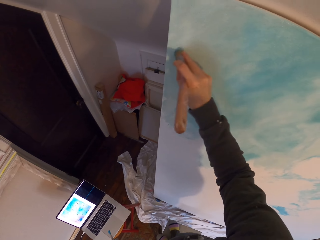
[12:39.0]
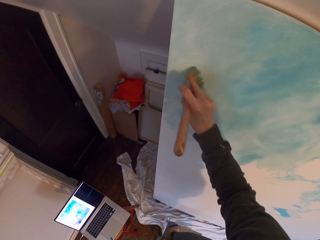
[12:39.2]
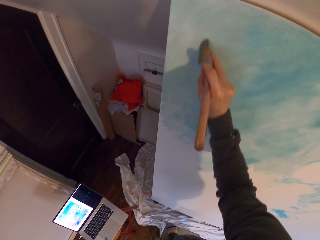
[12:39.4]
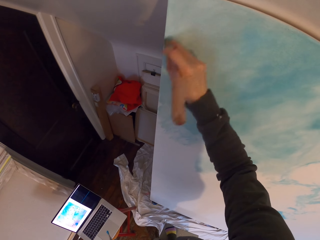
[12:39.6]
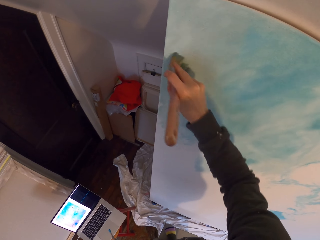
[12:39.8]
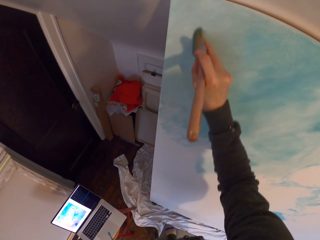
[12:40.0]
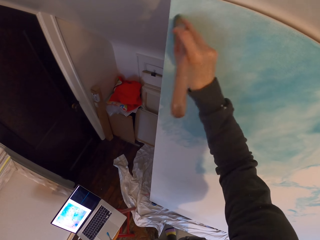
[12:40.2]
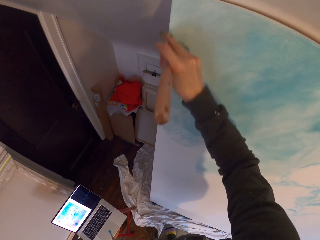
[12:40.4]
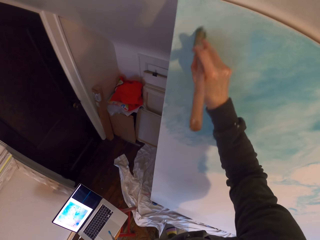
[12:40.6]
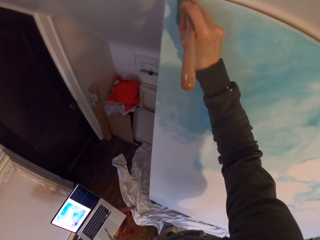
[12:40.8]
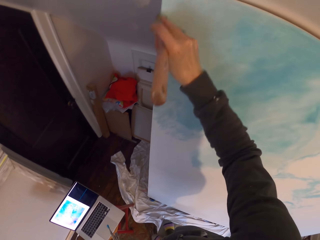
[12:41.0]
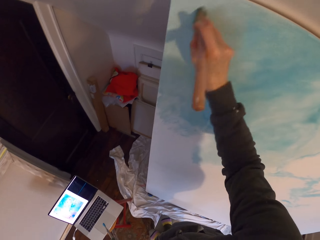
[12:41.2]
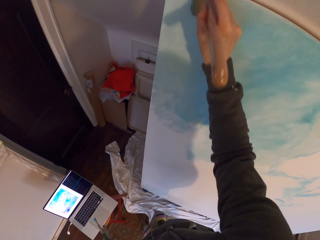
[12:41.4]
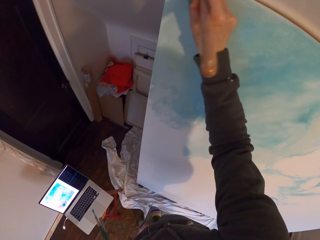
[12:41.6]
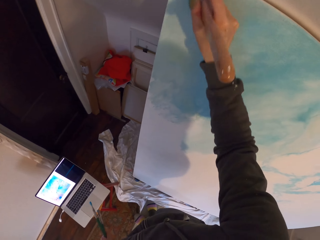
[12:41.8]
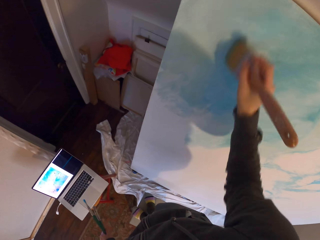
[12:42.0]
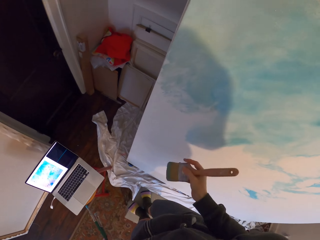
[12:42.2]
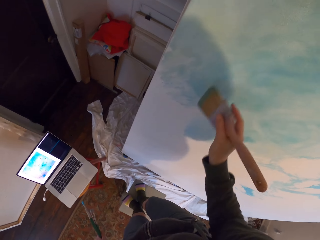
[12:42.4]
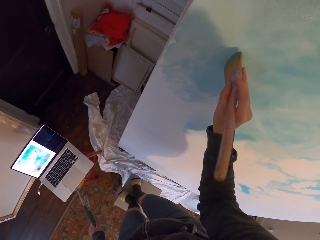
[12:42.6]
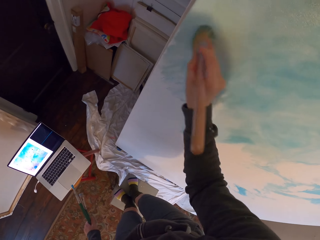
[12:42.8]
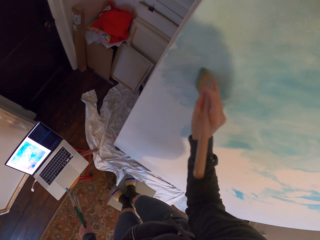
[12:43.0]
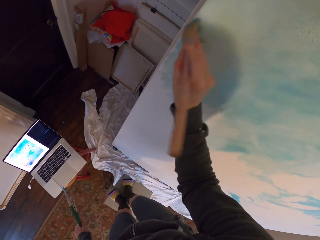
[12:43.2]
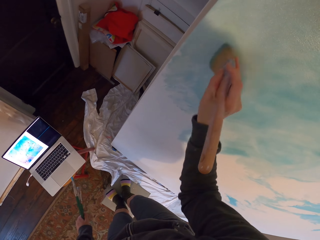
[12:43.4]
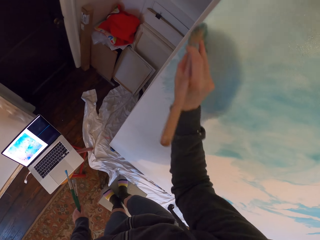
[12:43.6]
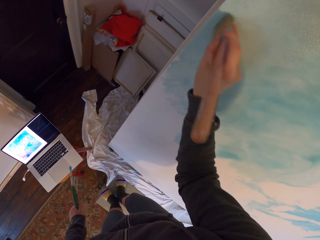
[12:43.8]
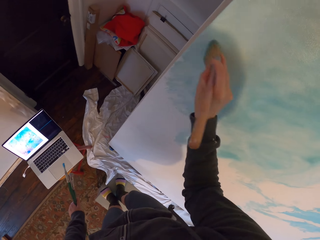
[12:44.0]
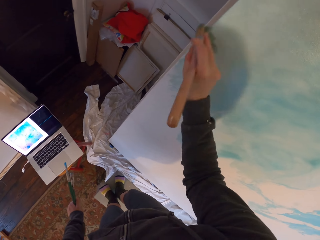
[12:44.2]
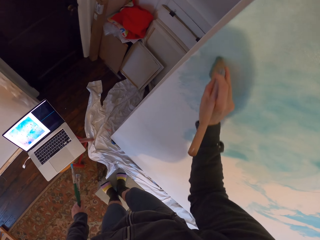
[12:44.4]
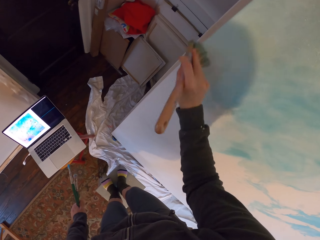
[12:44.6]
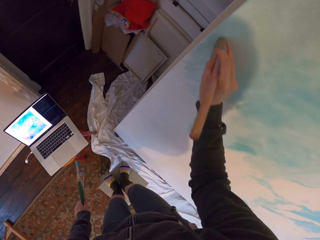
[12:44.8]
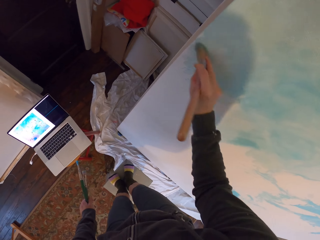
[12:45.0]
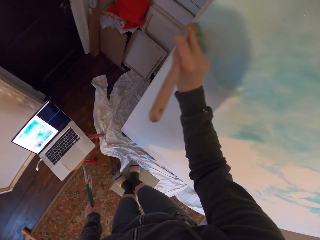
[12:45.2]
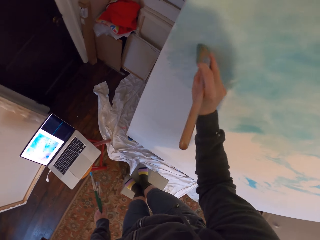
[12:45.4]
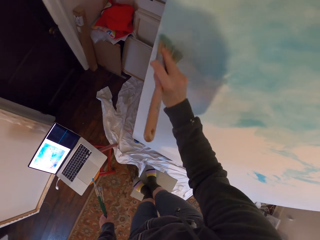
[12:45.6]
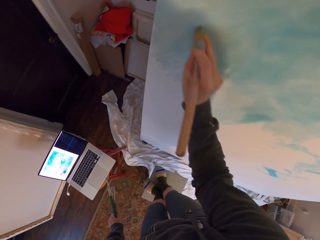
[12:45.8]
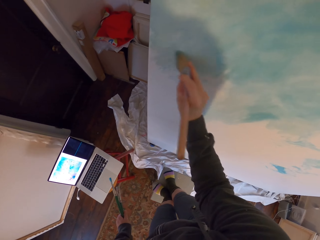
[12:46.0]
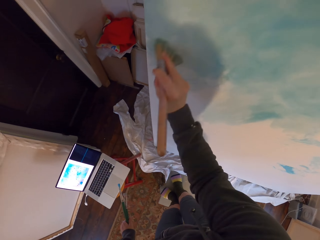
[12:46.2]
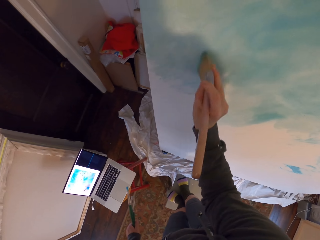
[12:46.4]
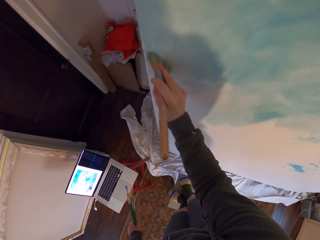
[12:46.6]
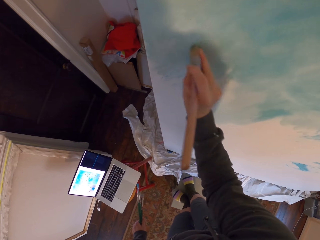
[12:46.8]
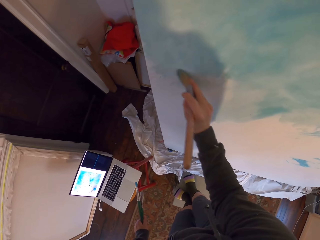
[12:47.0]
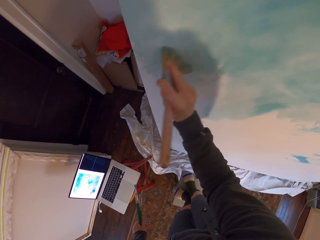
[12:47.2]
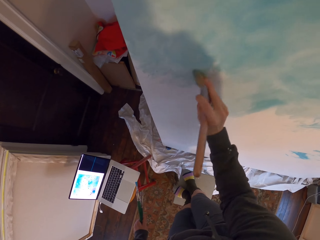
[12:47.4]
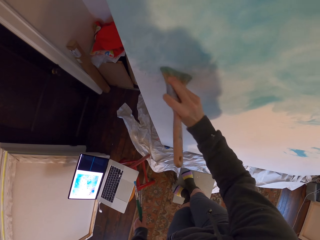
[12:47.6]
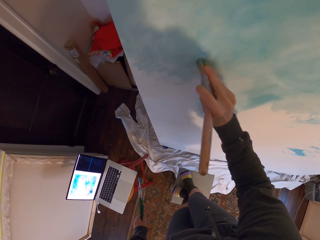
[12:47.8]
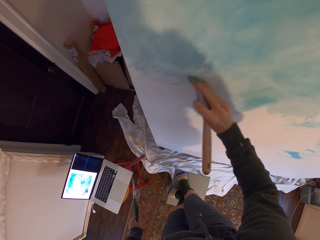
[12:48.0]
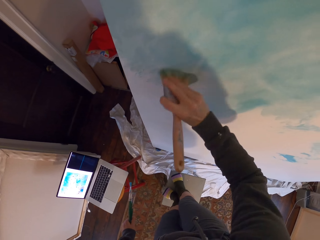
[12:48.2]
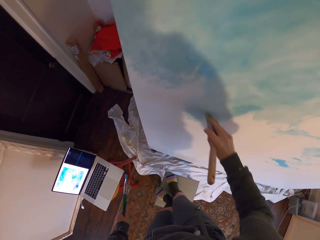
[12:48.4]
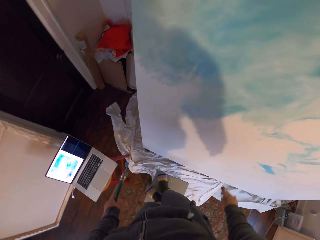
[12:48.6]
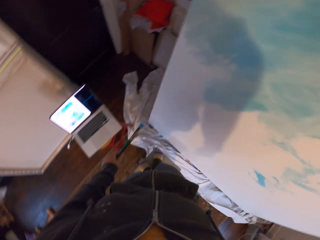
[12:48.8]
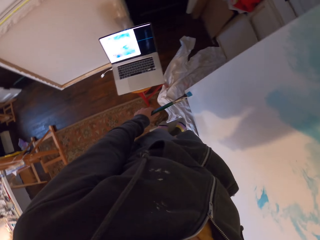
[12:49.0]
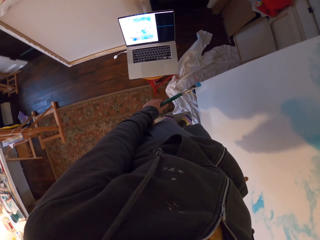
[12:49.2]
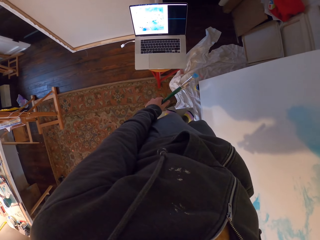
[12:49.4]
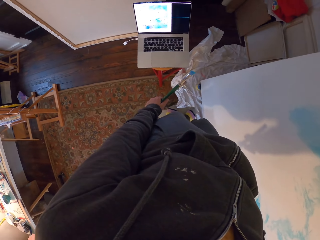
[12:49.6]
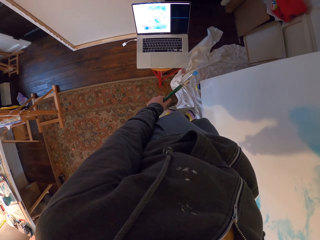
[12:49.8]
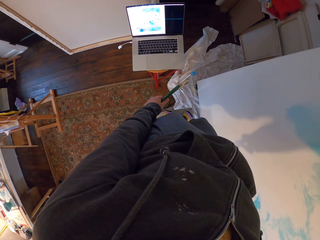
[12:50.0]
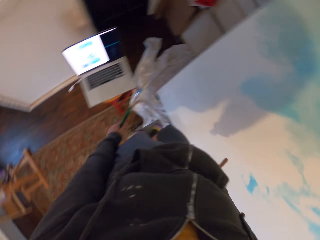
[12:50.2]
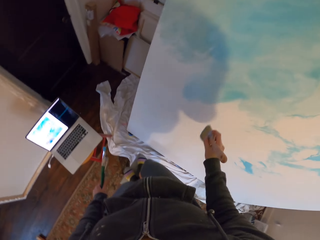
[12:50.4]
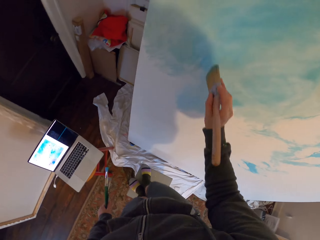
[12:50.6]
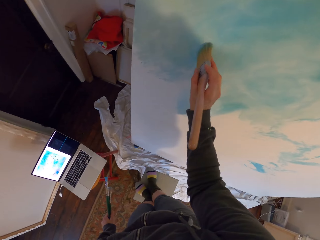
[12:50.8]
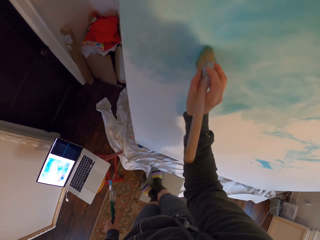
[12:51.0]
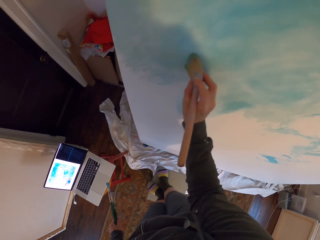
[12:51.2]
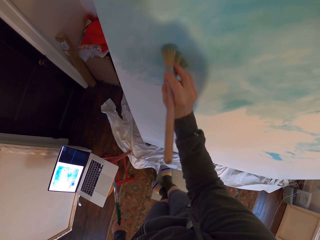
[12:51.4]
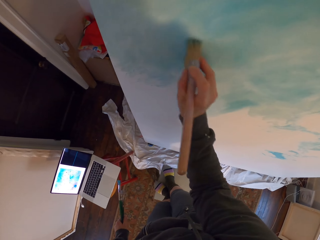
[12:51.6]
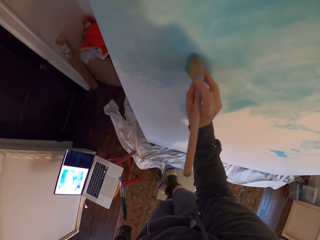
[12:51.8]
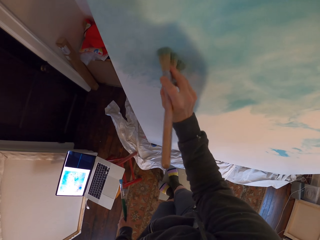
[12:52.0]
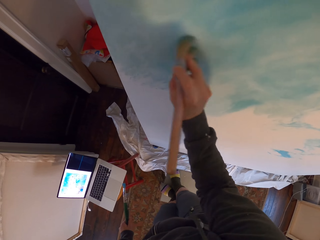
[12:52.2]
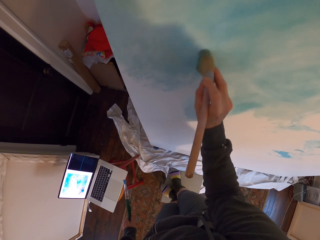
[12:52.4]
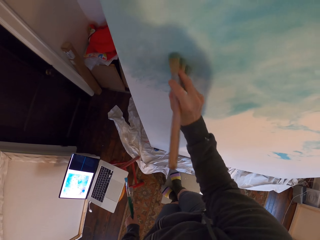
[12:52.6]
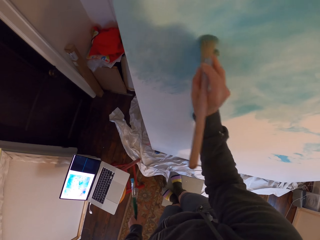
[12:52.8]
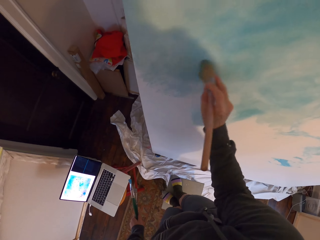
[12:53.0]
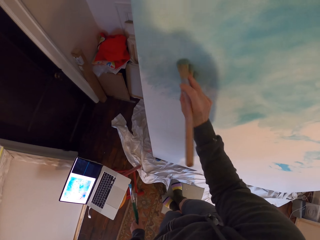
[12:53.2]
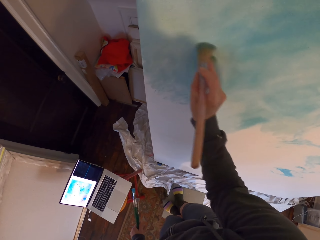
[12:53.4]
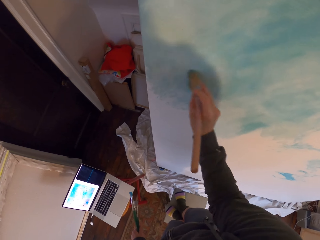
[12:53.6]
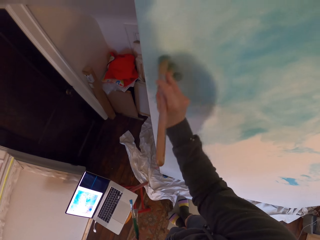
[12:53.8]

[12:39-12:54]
The camera wearer looks at the laptop. They paint the board. They look at the laptop. They paint the board.

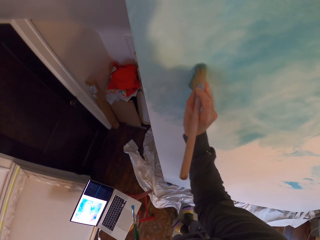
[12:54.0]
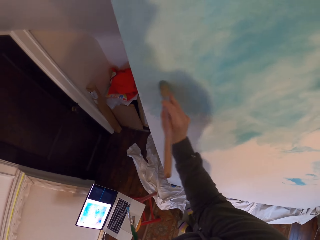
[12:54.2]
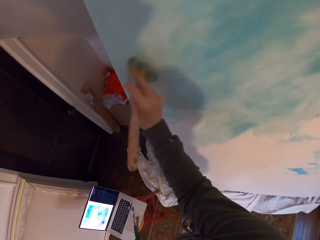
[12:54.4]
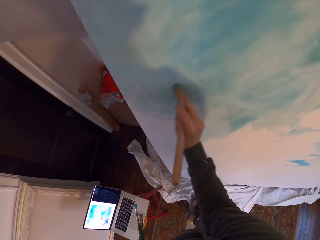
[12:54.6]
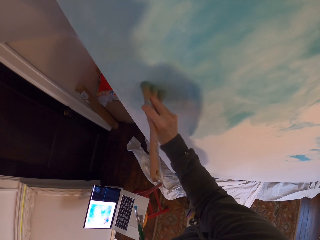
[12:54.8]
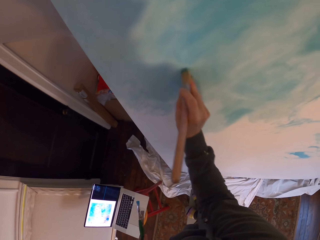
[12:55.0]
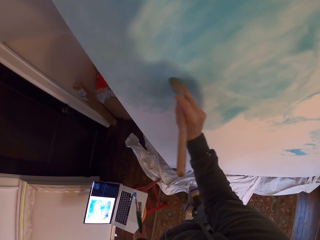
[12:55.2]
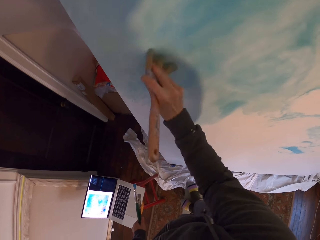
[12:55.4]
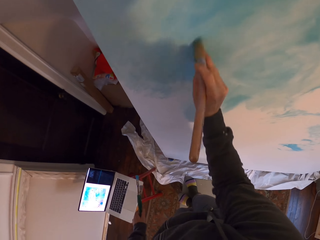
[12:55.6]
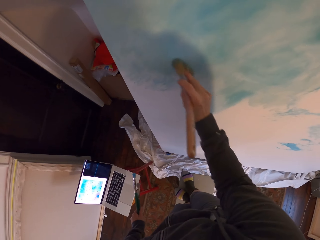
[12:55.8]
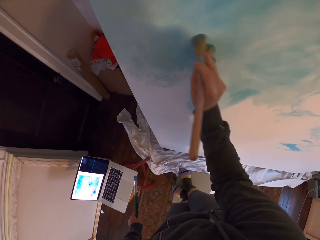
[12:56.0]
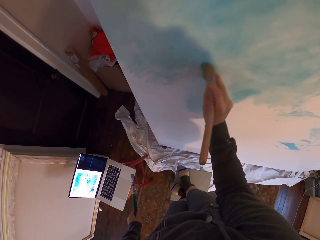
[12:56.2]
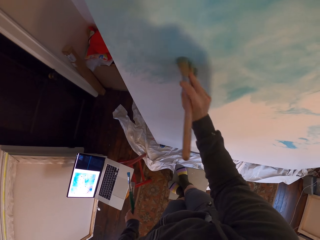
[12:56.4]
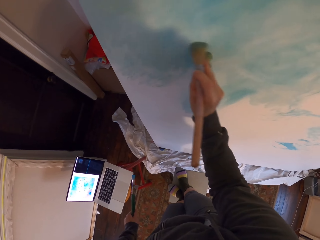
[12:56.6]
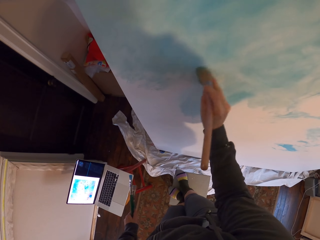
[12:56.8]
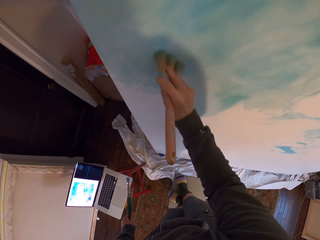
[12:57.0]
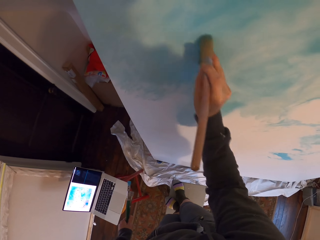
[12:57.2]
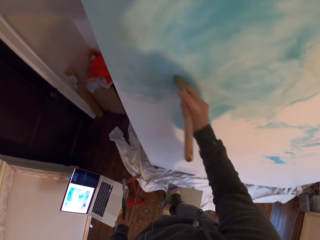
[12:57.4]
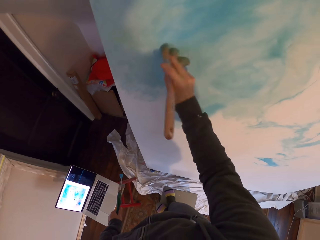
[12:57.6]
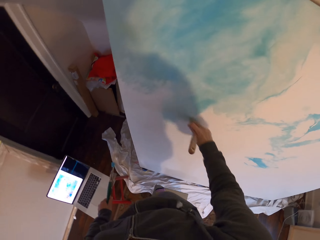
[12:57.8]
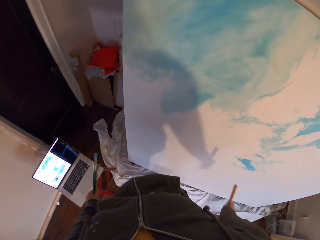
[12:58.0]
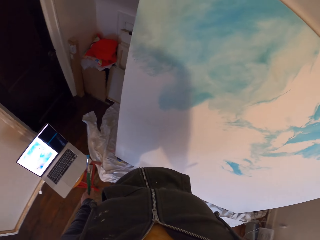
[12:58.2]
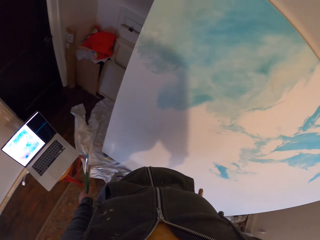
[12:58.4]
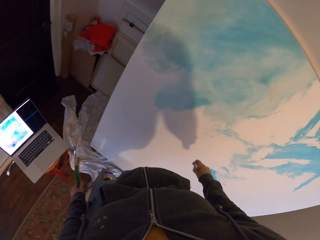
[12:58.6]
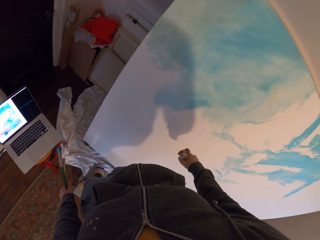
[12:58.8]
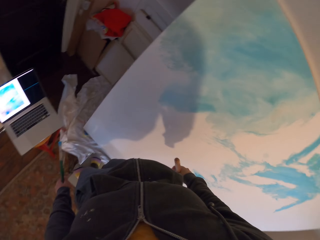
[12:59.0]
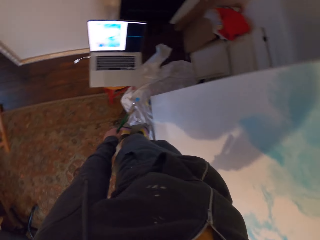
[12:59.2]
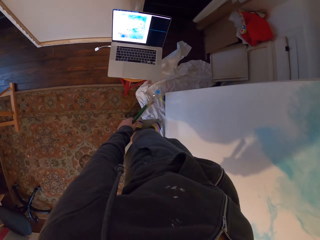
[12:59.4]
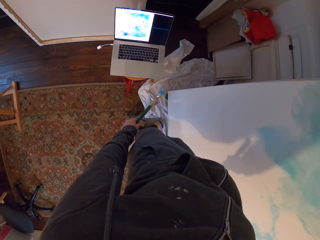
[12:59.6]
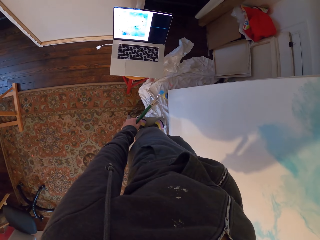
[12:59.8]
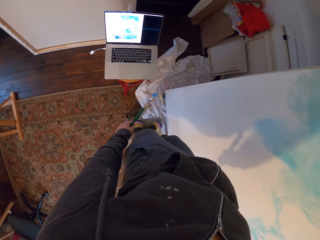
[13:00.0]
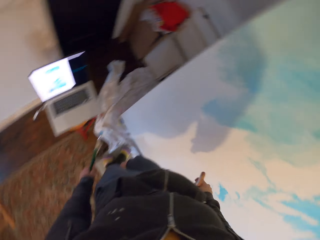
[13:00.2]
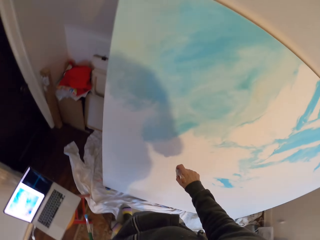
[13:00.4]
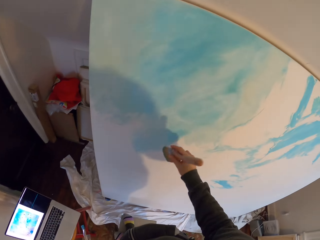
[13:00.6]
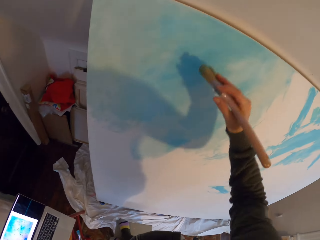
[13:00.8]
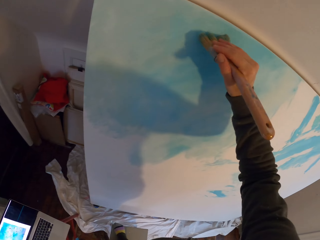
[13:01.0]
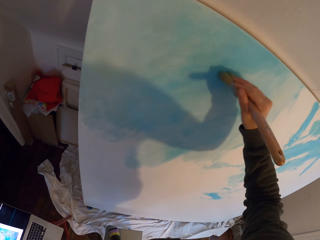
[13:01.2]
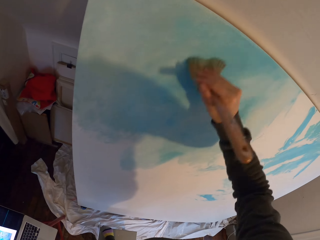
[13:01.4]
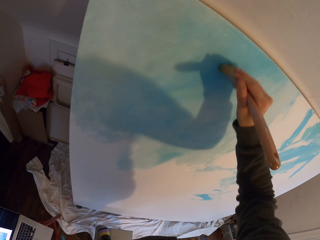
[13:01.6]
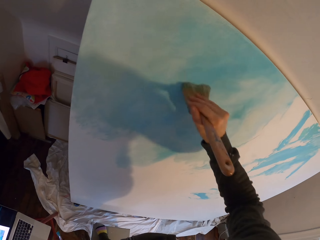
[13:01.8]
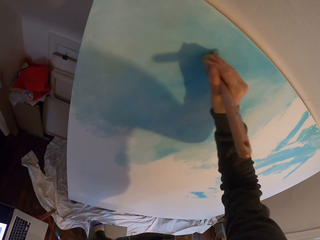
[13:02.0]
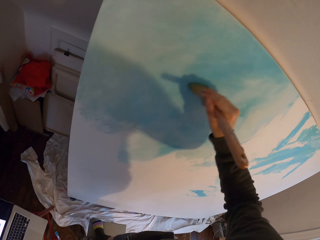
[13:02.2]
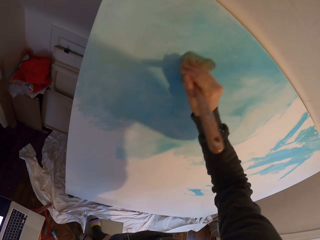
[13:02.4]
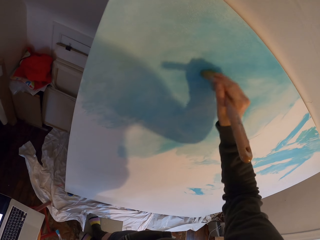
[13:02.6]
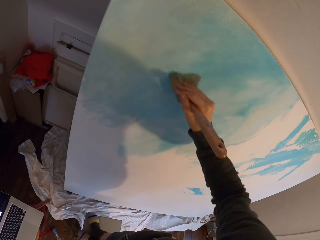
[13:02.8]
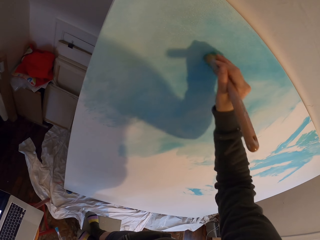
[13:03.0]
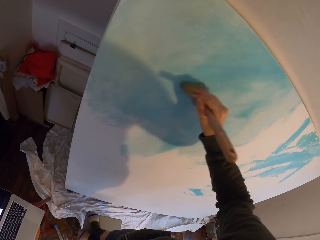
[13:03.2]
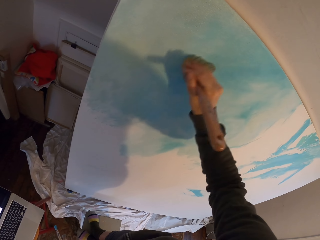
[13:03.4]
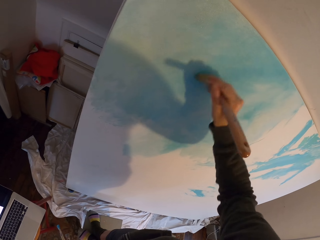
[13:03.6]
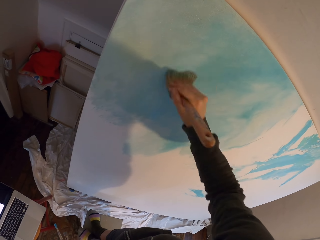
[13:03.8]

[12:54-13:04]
The camera wearer looks at the laptop. They paint the board.
